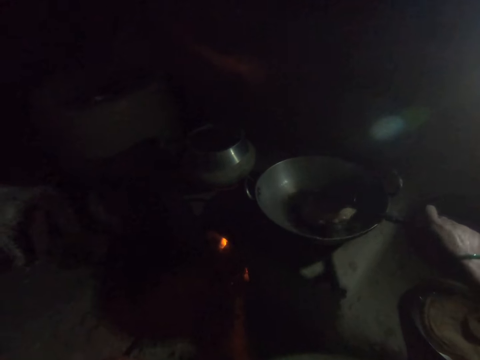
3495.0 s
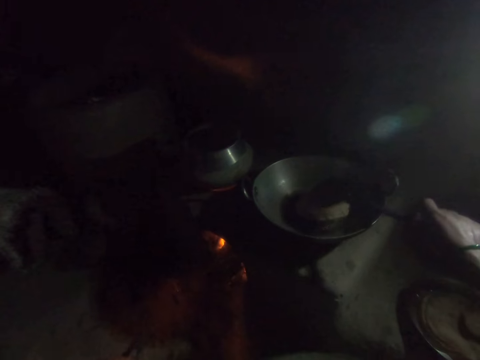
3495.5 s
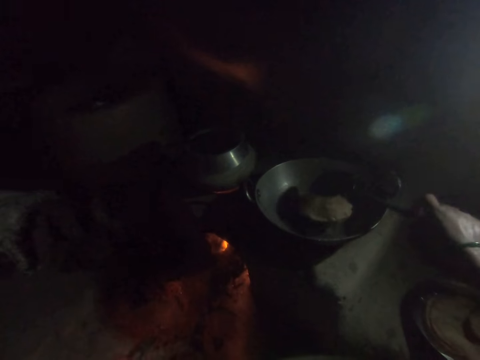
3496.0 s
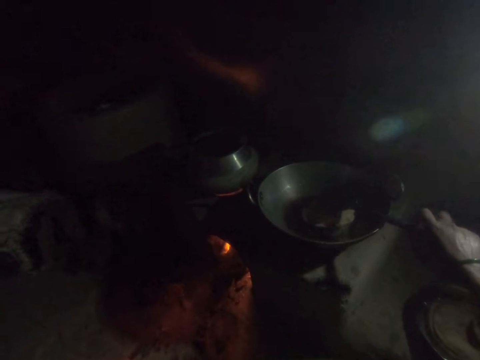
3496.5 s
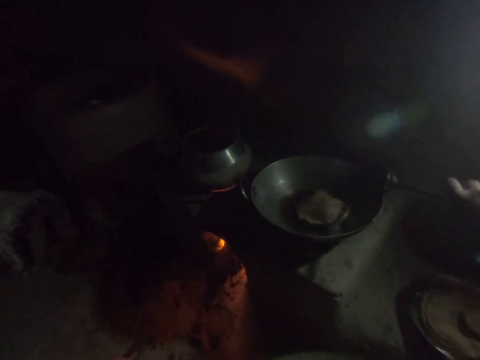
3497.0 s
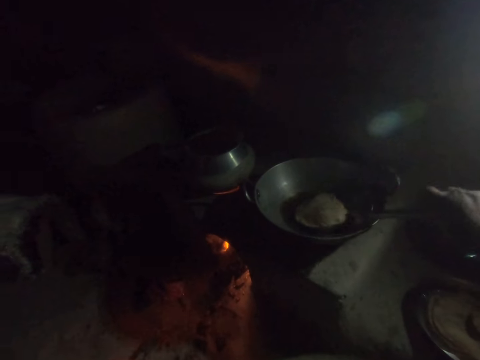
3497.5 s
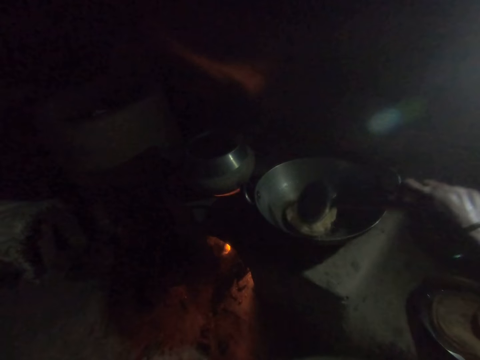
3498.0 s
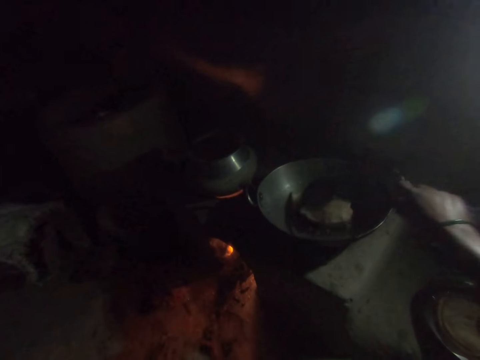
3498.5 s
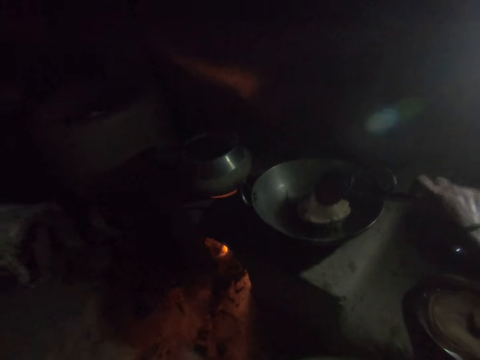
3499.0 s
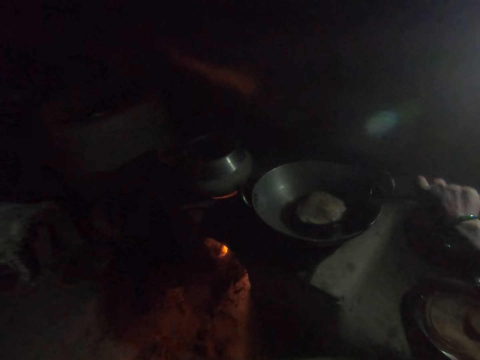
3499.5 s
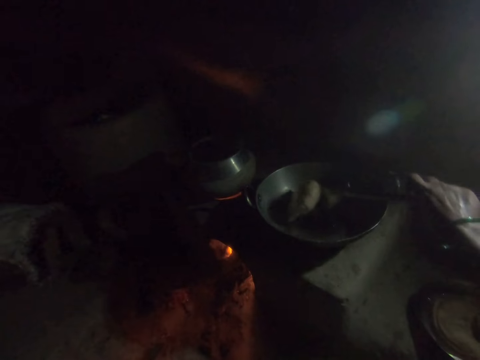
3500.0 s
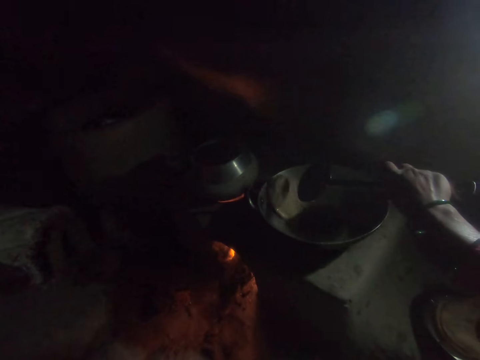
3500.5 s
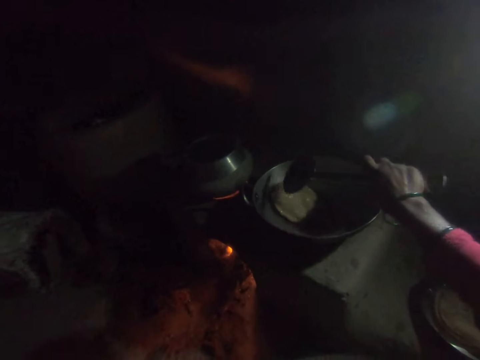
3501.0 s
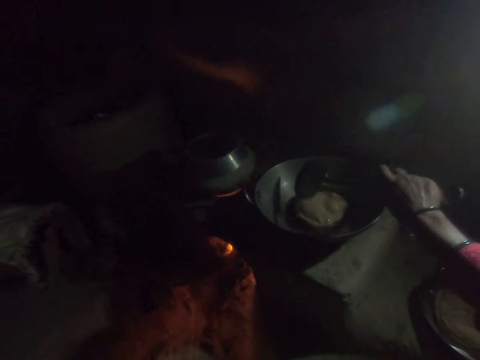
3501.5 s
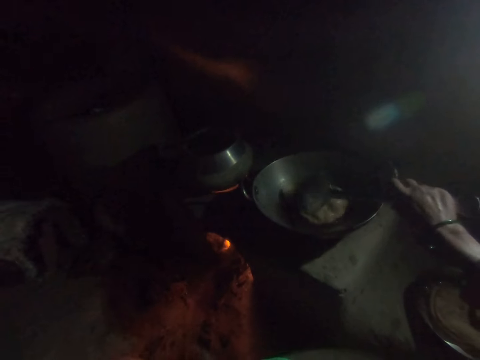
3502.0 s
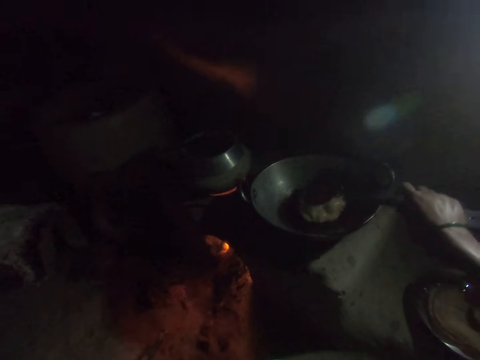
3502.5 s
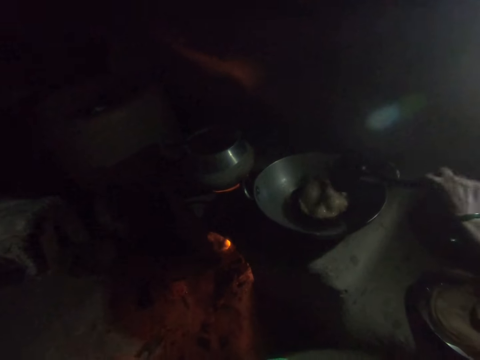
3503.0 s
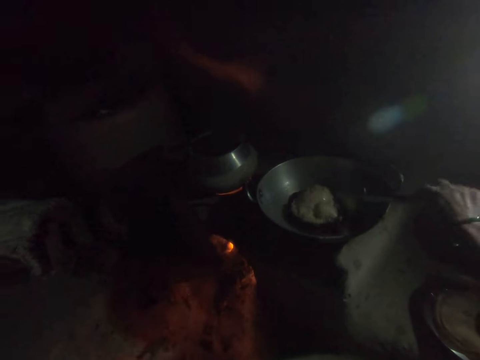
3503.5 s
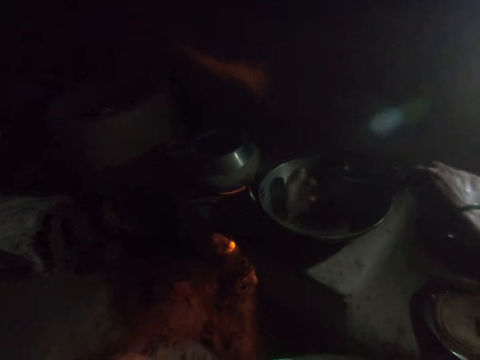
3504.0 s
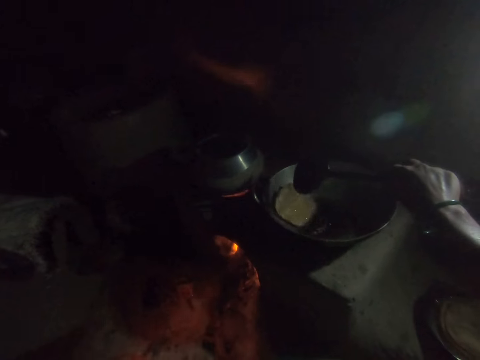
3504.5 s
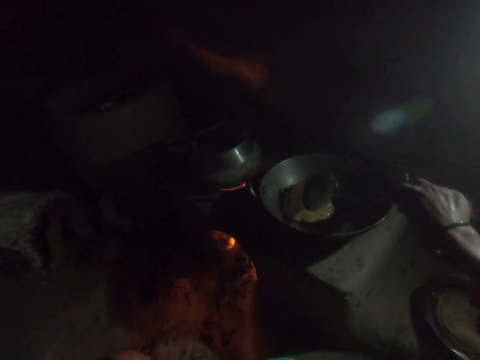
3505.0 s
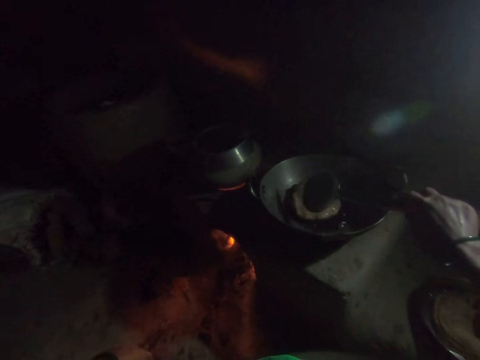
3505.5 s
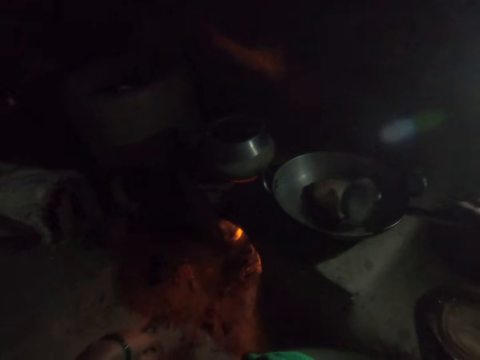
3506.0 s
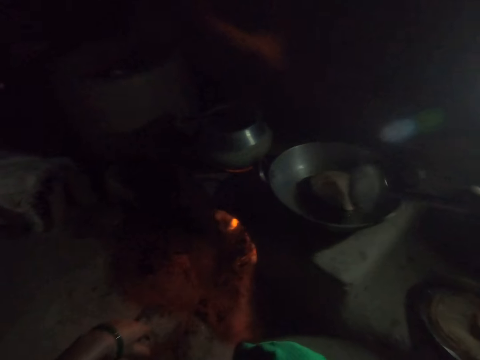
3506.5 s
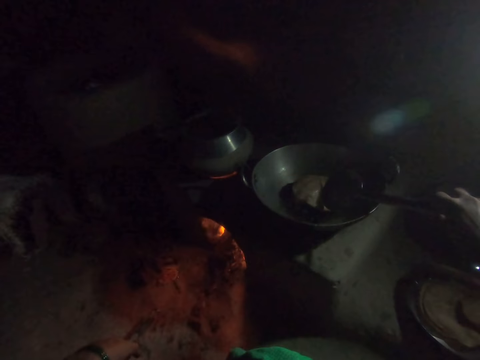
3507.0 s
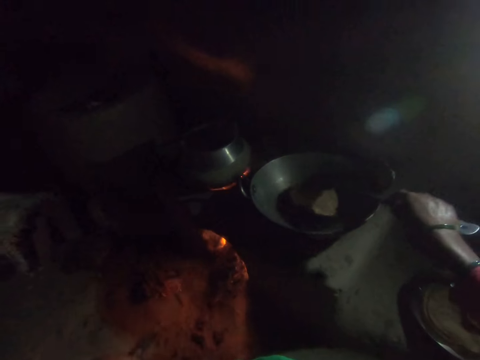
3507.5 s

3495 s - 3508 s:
The camera wearer moves the African donut side by side. They lift the African donut. They turn the African donut with a spoon. They squeeze the African donut. They lift the African donut, turn the African donut and squeeze the African donut.

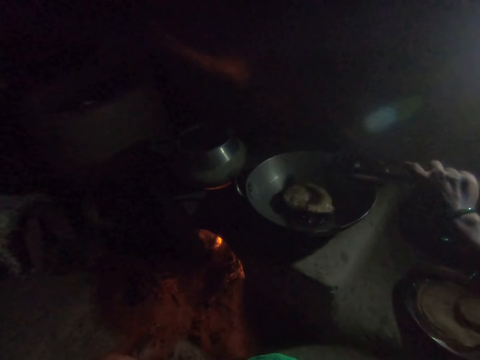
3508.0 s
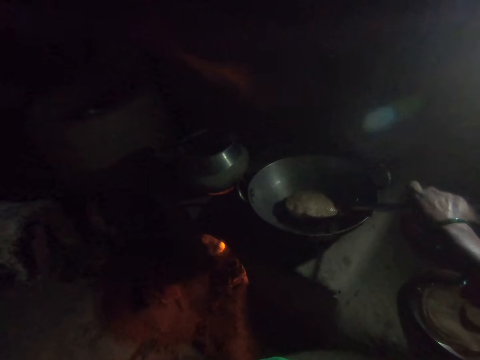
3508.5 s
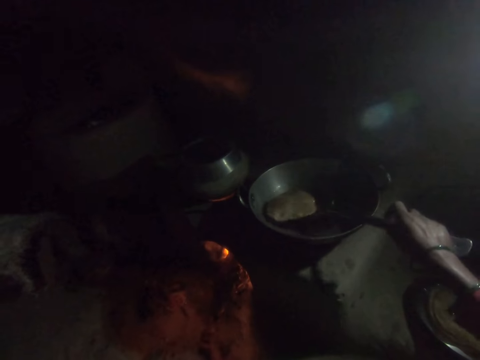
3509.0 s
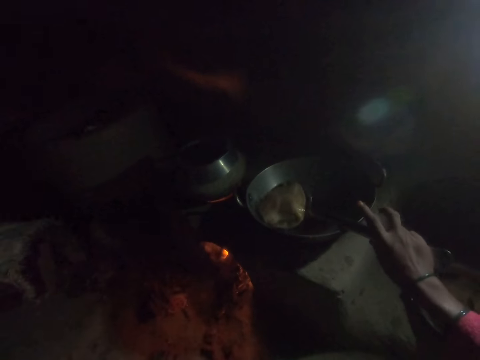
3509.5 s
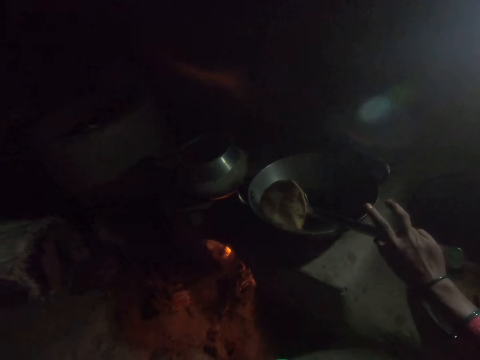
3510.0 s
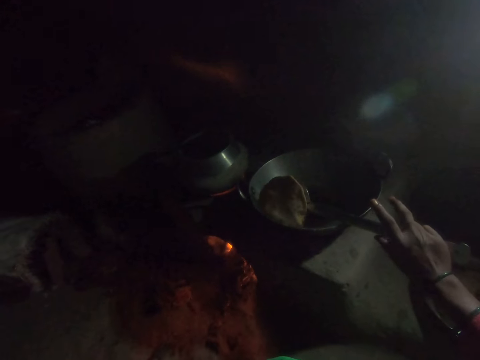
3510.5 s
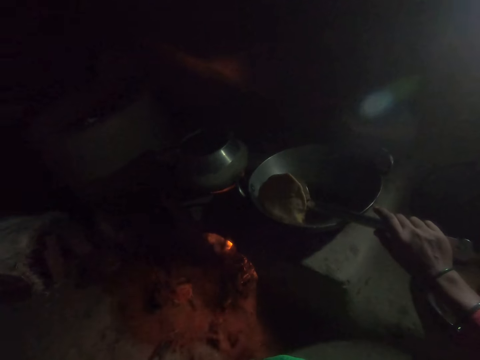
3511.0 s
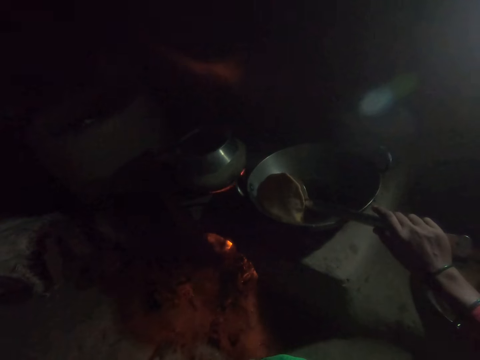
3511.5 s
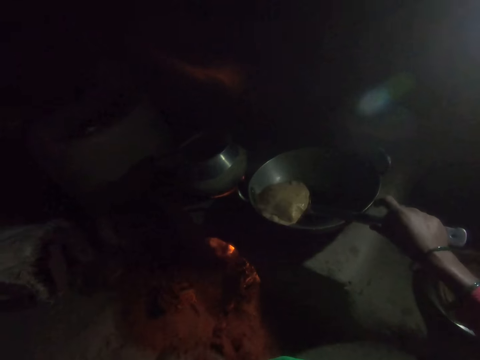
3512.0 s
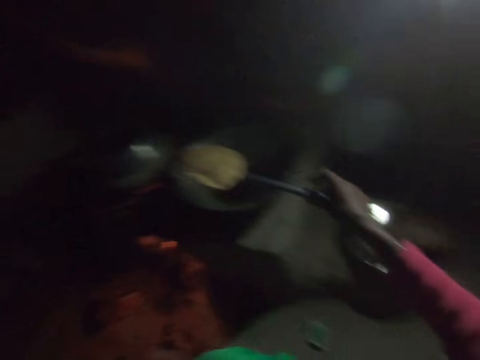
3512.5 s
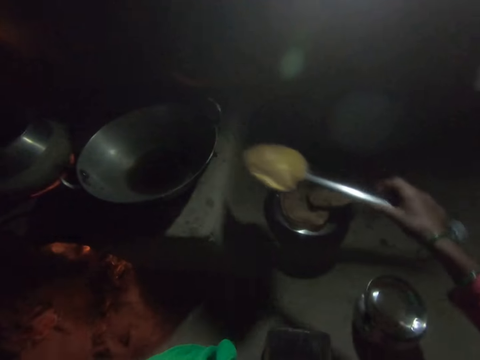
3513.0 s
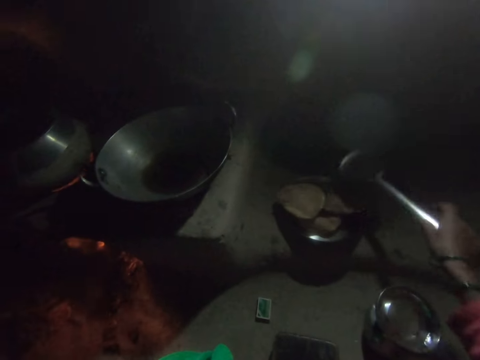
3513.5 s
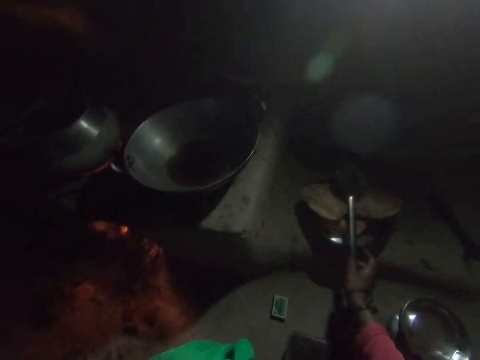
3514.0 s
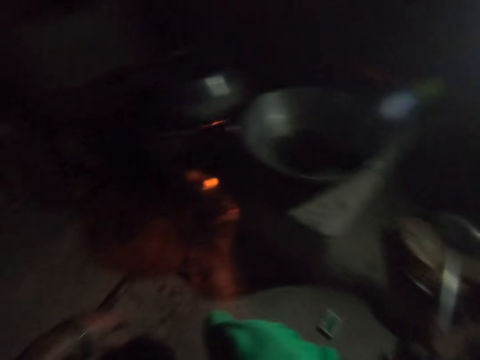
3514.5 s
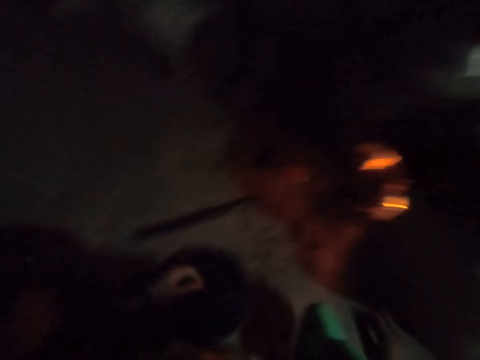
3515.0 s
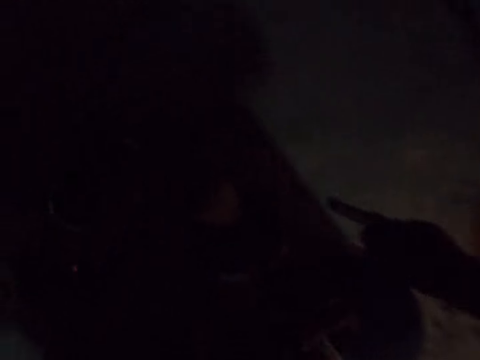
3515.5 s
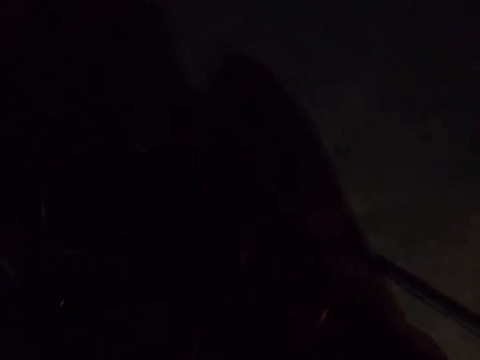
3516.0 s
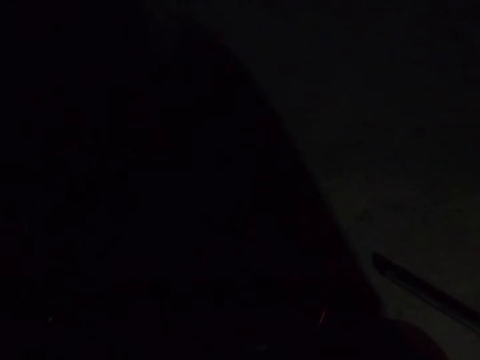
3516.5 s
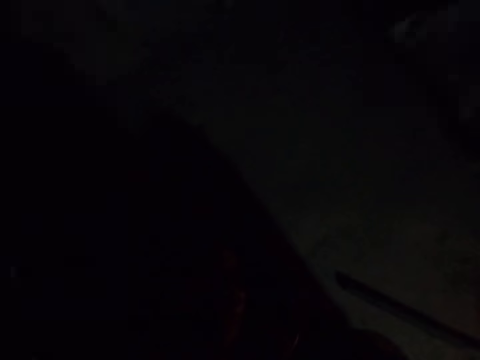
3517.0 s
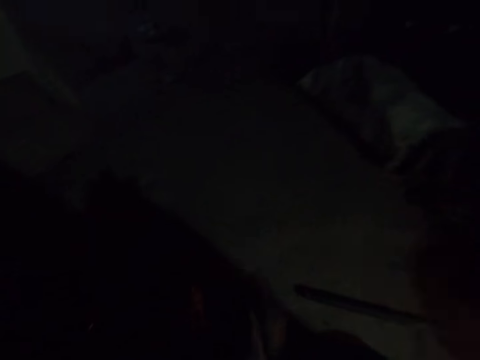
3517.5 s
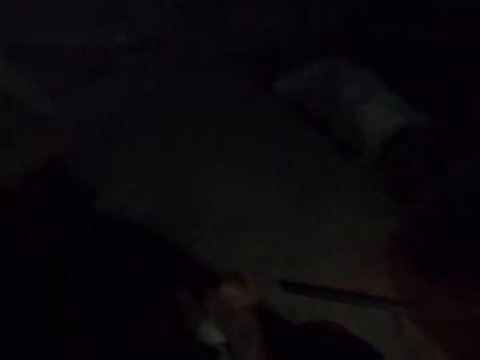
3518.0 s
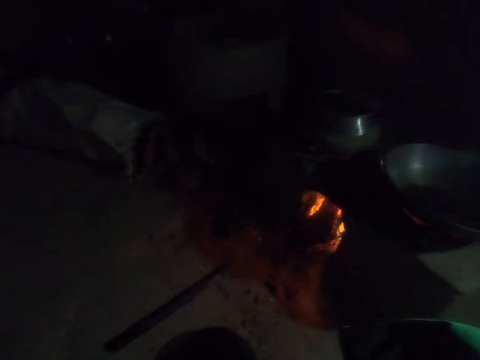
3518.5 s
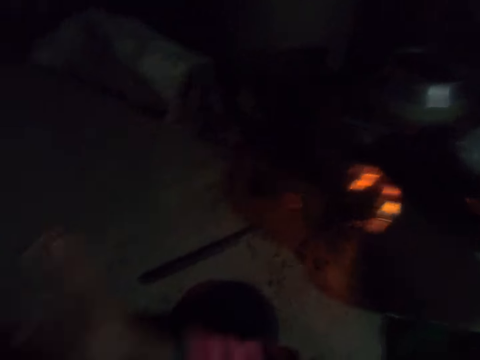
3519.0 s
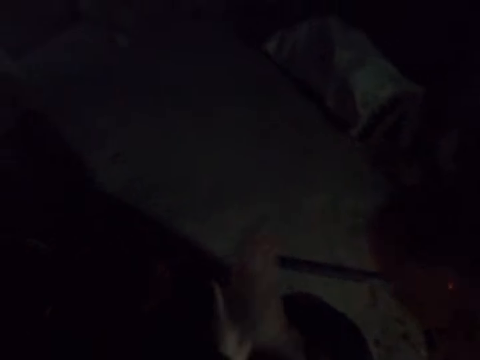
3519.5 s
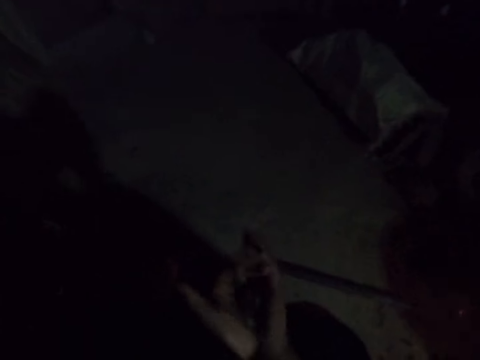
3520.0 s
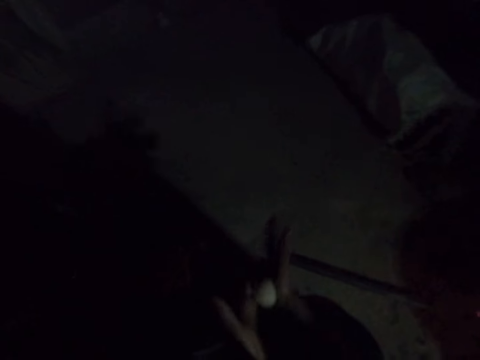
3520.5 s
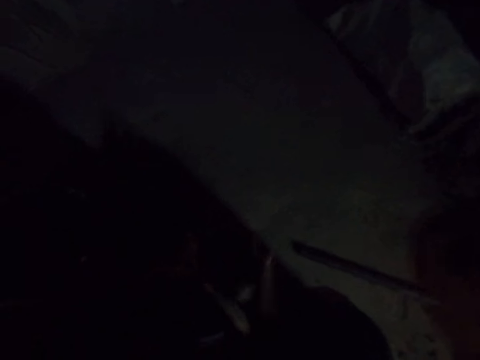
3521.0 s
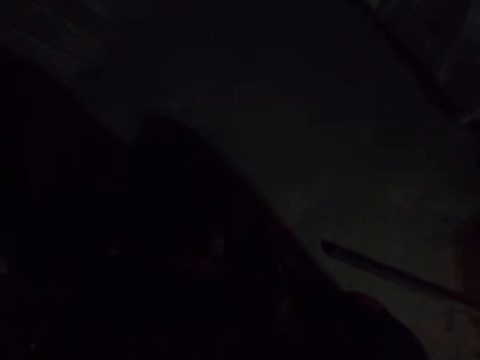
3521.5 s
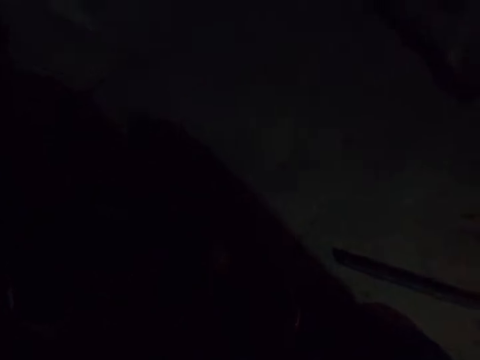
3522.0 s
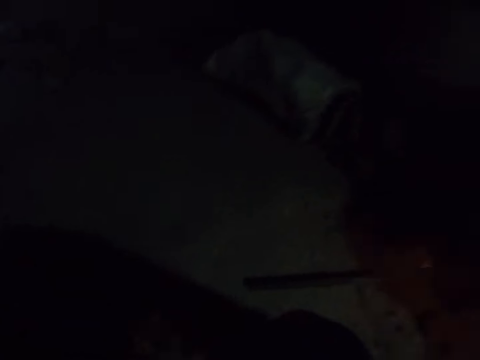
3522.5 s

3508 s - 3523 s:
The camera wearer dips the draining spoon in the cooking oil. They drain cooking oil from the African donut. They hold the African donut or mandazi with a spoon. They carry the African donut. They put the African donut on the saucepan. They put the draining spoon on top of the saucepan. They pick up flour. They hold a dough. They roll the flour in the hand. They tap the dough. They roll the dough.
